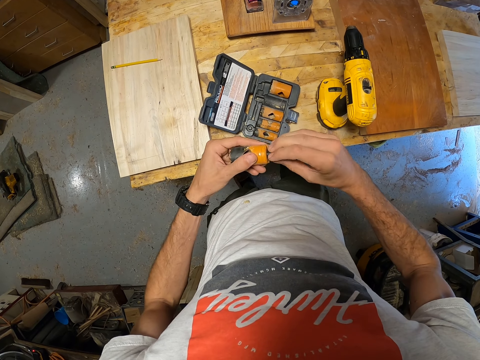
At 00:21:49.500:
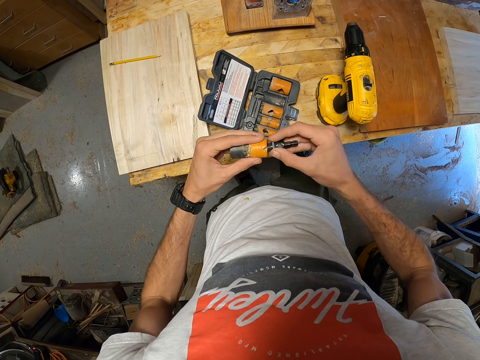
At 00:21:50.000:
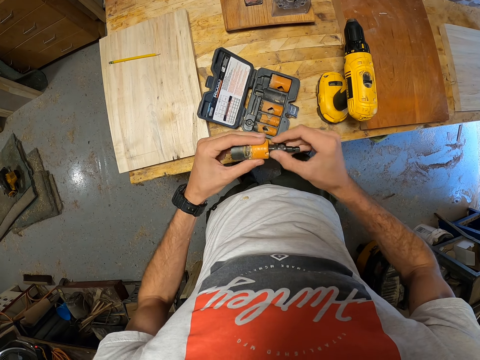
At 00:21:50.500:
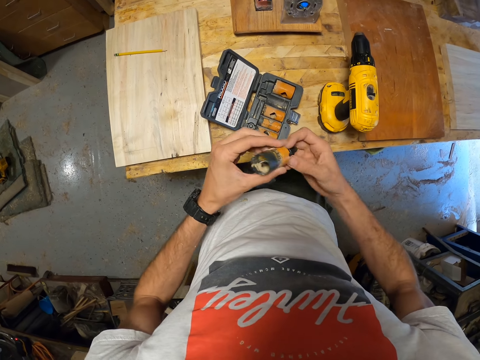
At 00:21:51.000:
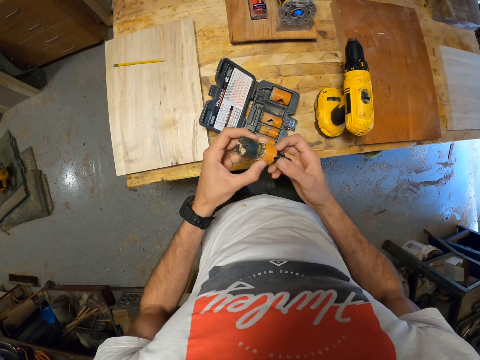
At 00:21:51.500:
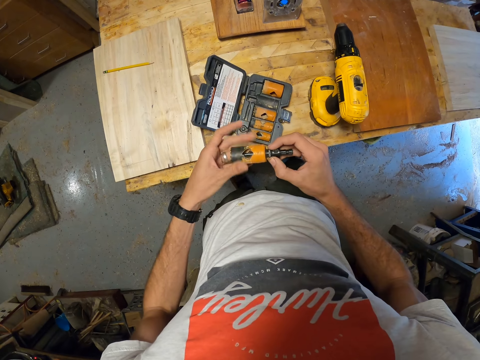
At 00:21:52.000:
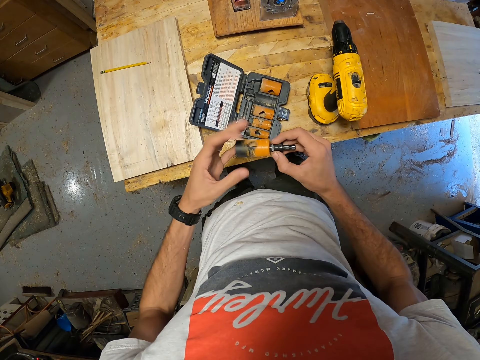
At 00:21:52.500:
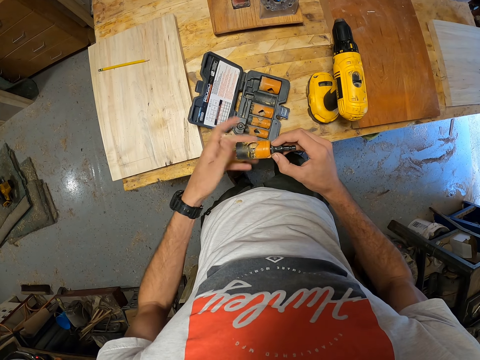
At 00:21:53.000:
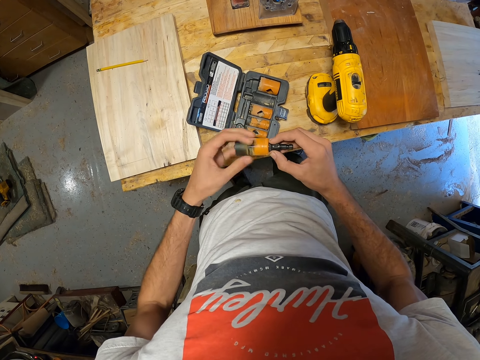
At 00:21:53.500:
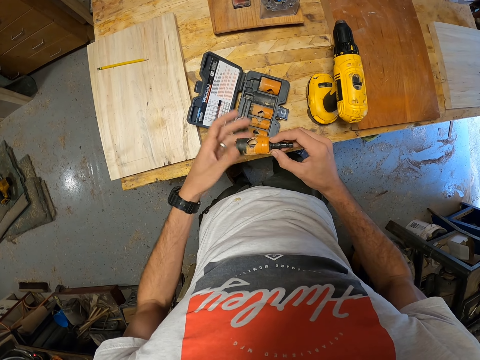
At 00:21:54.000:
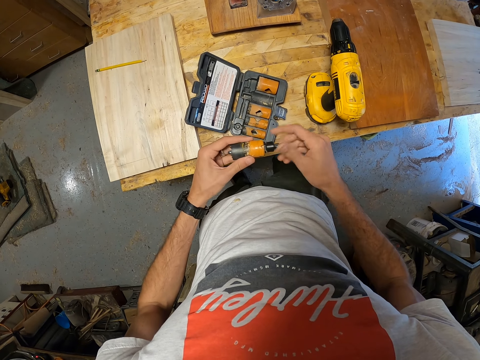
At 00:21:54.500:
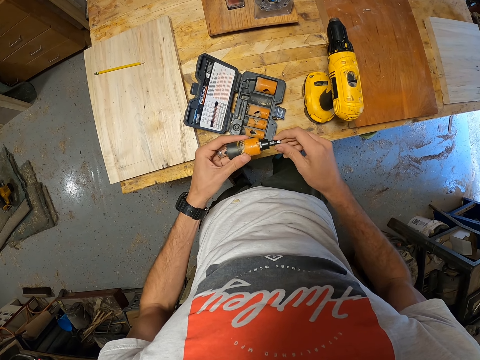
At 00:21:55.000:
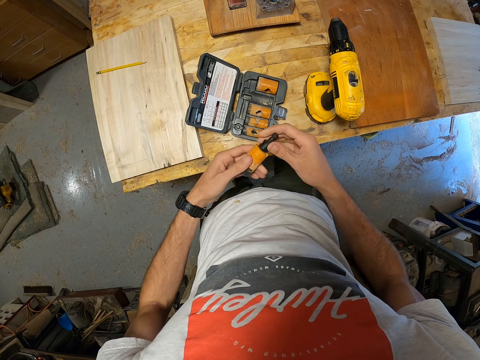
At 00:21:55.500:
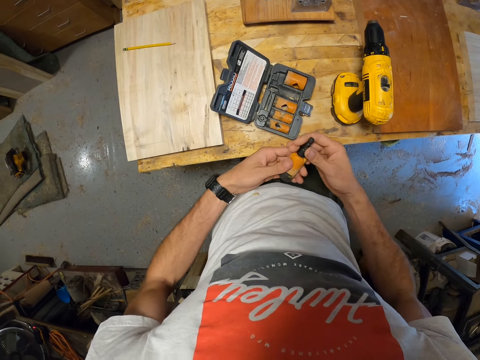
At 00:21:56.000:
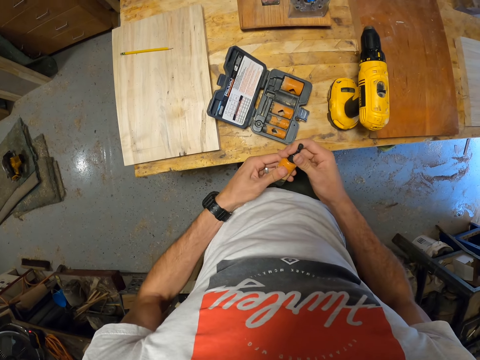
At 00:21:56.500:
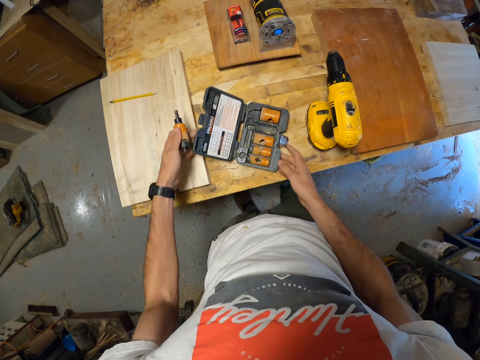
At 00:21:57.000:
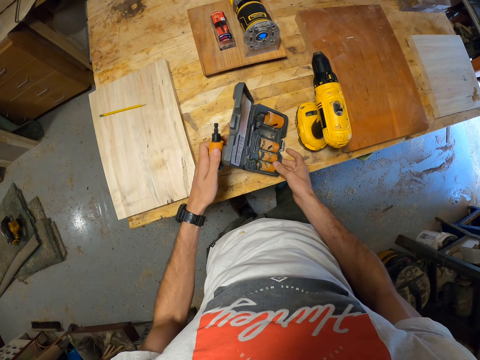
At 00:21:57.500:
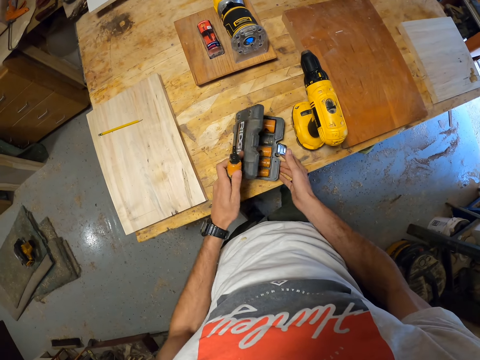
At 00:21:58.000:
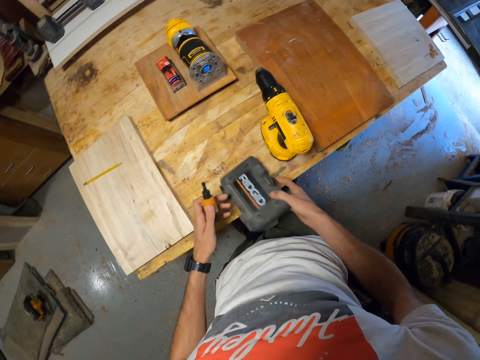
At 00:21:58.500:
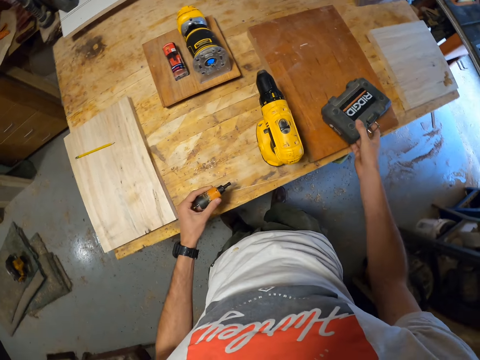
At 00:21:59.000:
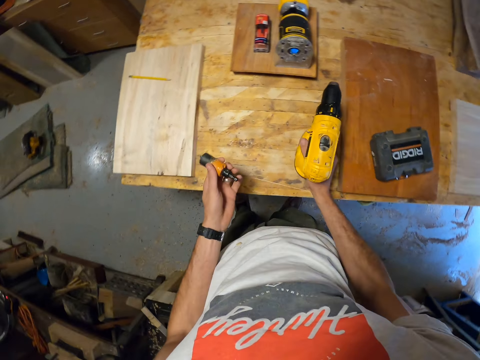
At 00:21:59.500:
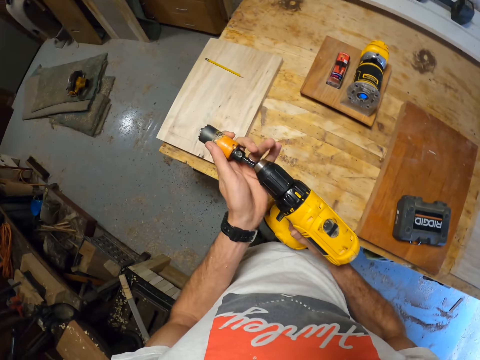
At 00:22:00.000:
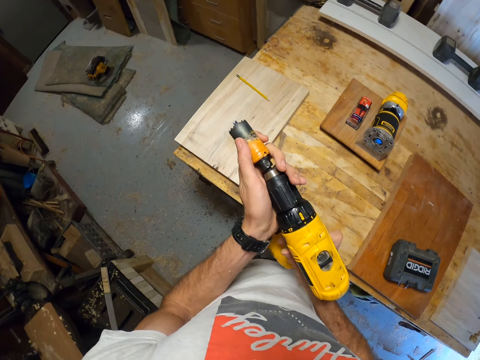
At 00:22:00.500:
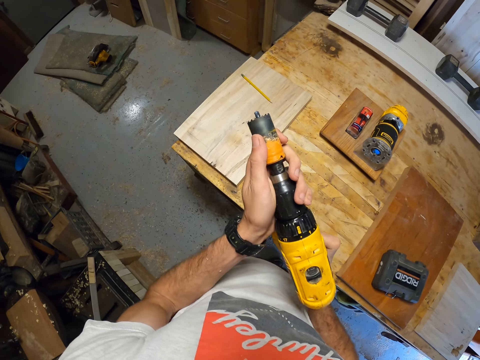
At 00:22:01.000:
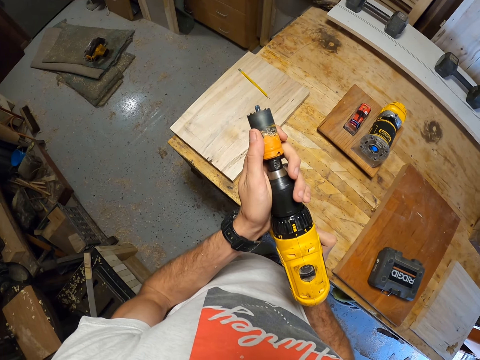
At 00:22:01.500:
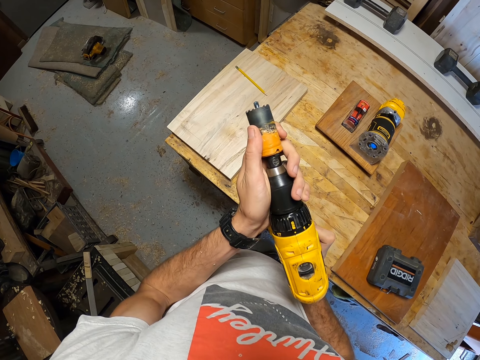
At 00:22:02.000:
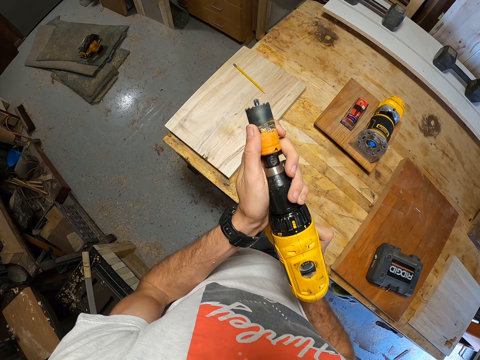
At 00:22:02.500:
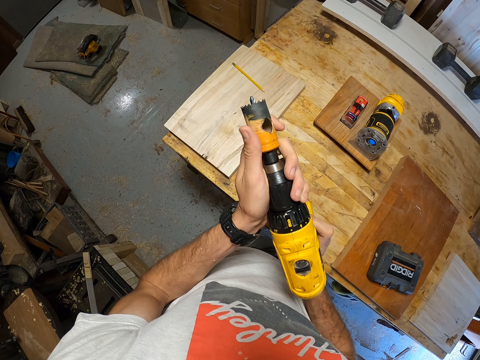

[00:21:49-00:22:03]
The camera wearer closes the pack on the workbench with his left hand. He picks the pack from the workbench with his right hand. He picks the drill bit. He drops the pack on the workbench with his right hand. He takes the cordless drill machine from the workbench with his right hand. He fixes the drill bit to the cordless drill machine in his right hand with his left hand. He tightens the drill bit to the cordless drill machine.

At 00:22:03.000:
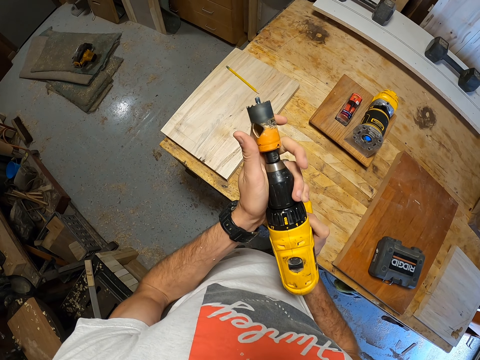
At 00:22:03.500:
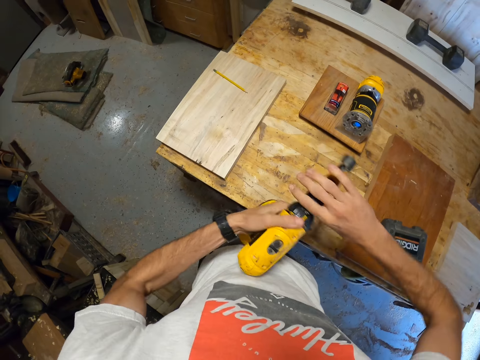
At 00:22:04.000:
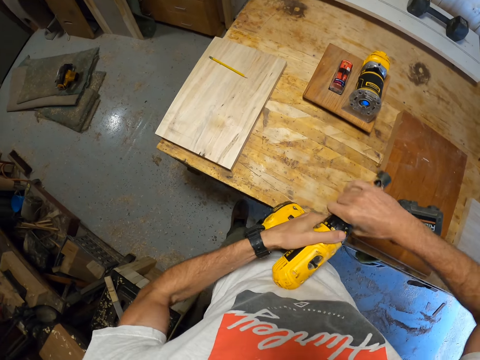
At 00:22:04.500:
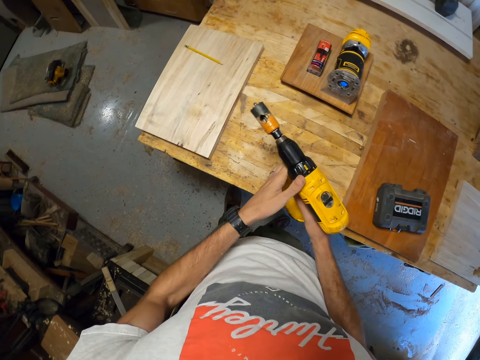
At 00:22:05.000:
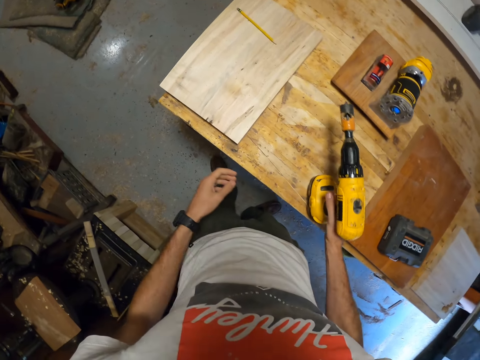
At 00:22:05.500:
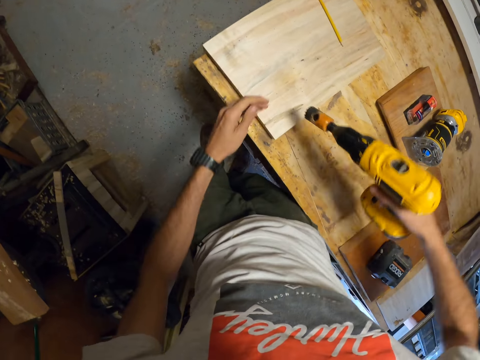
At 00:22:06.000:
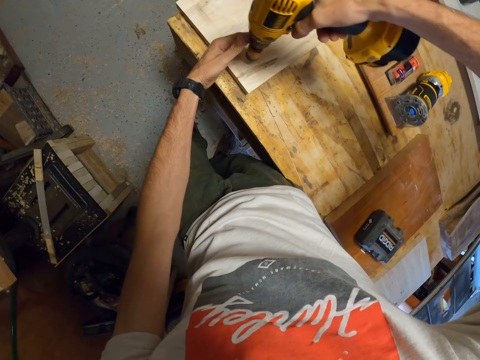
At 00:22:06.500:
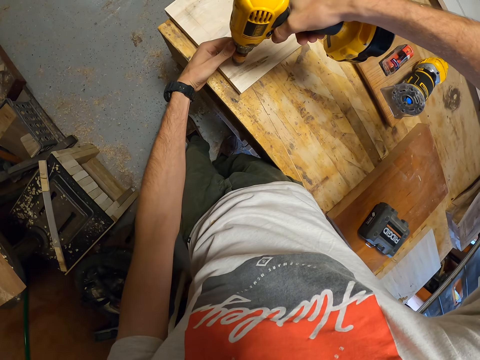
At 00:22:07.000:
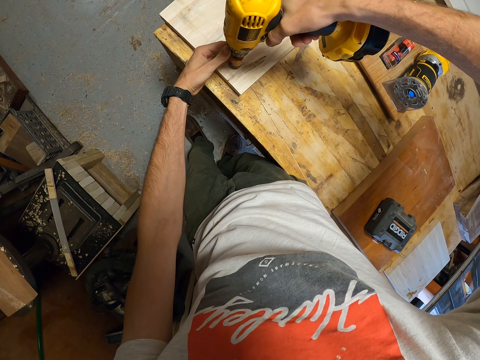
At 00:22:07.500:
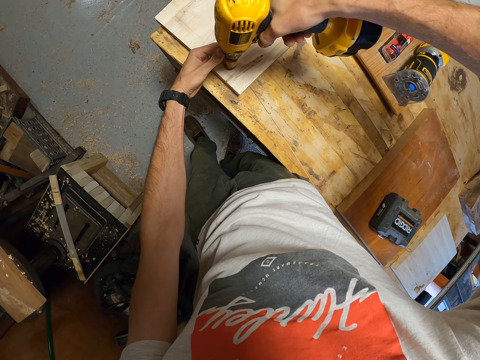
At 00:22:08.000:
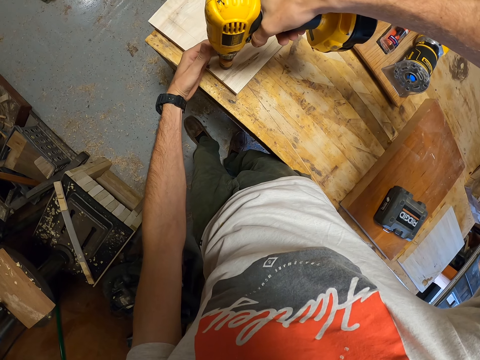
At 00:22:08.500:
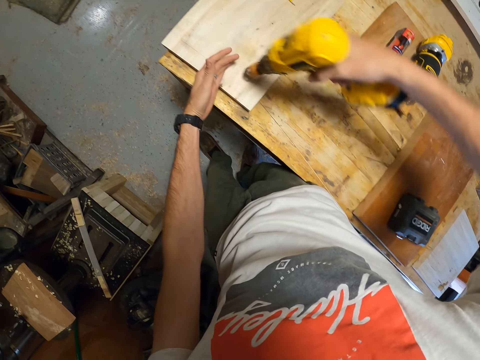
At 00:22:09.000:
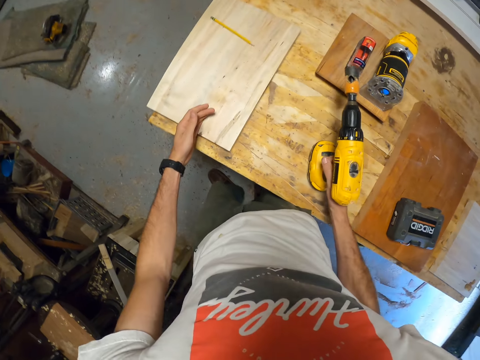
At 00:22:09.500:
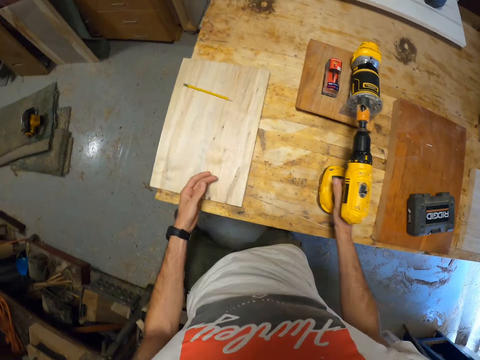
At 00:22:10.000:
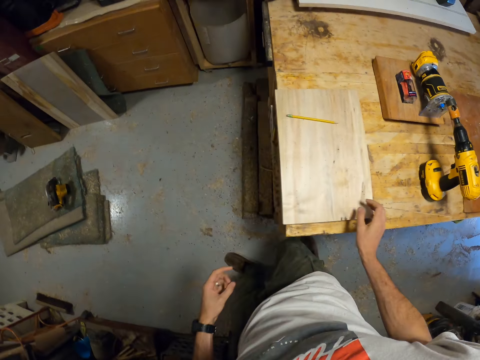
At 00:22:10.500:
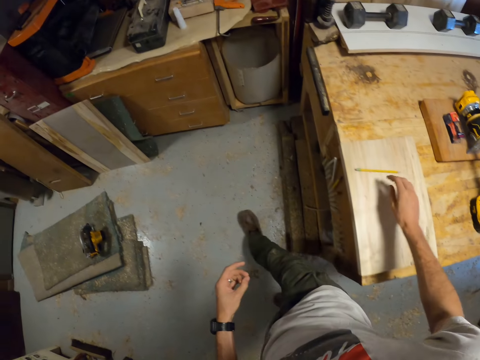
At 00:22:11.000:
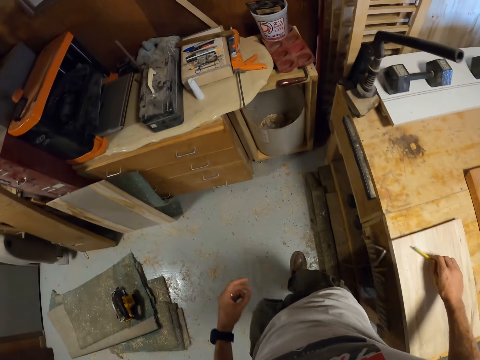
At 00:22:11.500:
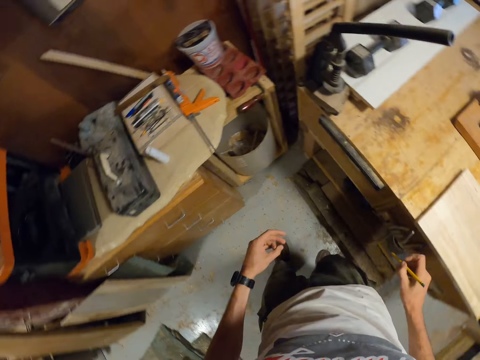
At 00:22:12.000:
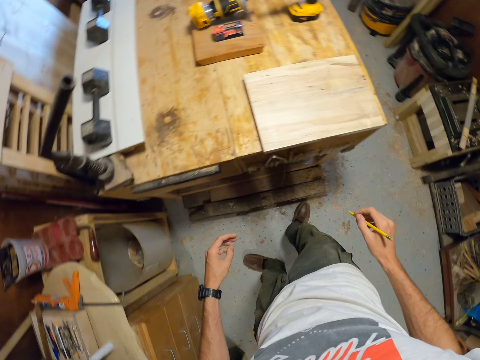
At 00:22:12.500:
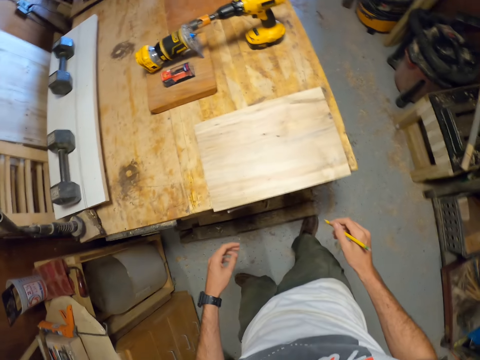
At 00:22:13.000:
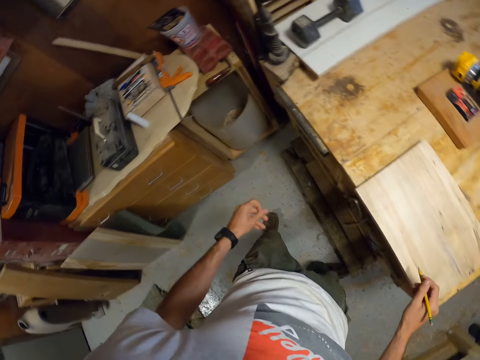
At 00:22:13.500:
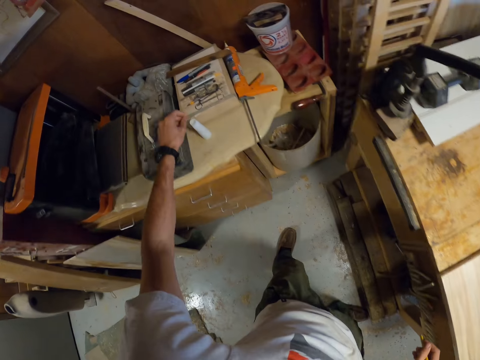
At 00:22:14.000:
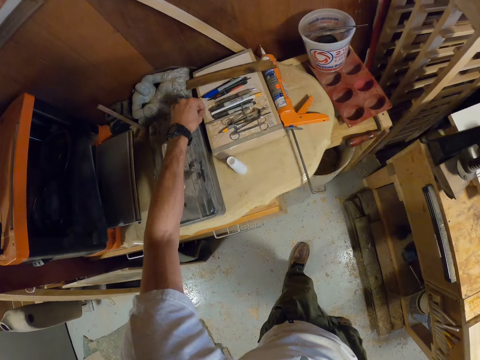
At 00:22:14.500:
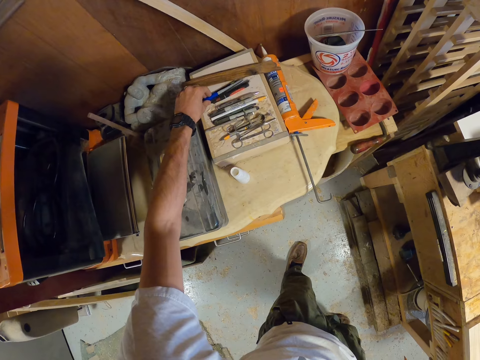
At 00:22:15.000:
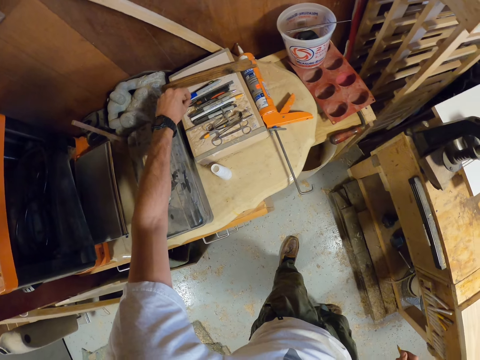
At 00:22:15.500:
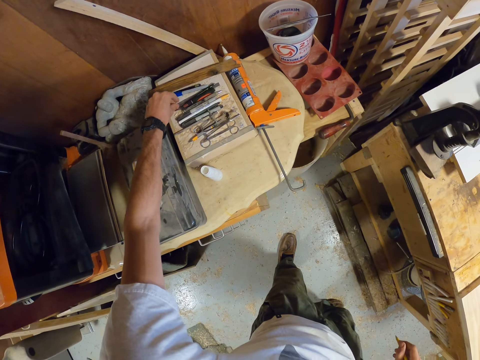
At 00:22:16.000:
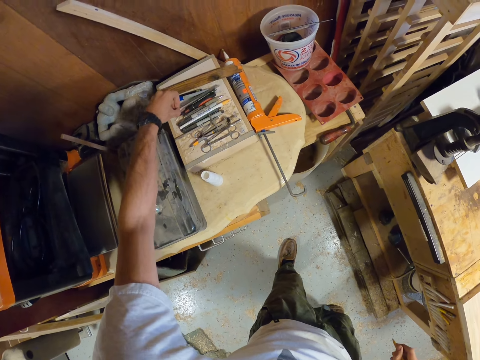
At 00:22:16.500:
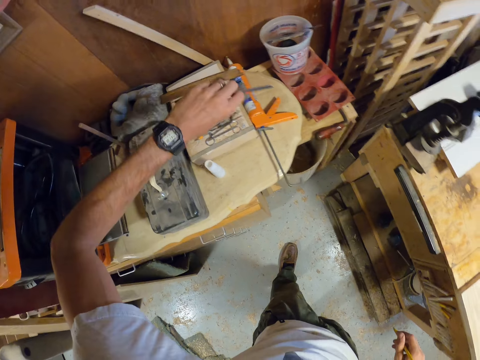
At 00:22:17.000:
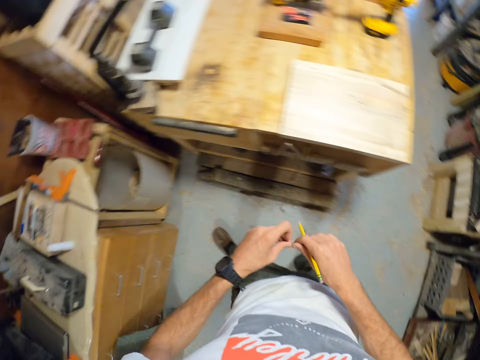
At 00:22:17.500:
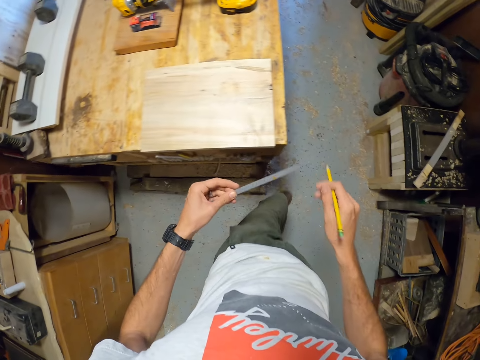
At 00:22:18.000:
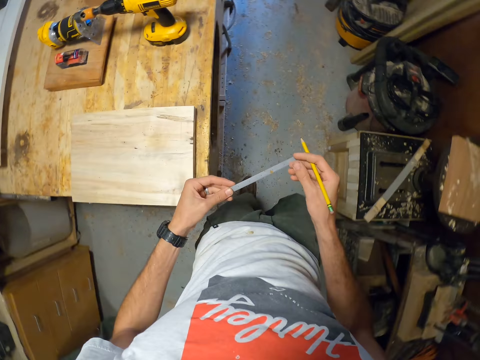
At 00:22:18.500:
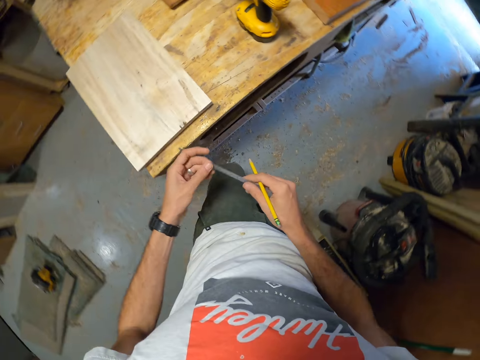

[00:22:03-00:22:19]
The camera wearer tightens the drill bit to the cordless drill machine with his right hand. He drops the cordless drill machine on the workbench with his right hand. He picks the cordless drill machine on the workbench with his right hand. He tests the drill on the board. He places the cordless drill machine on the other piece of wood on the workbench with his right hand. He places the cordless drill machine in his right hand on the other piece of wood on the workbench. He drops the cordless drill machine on the workbench with his right hand. He walks around. He picks the pencil on the other piece of wood on the workbench. He picks the metal ruler from the marking tools on the table with his left hand. He passes the metal ruler in his left hand to his right hand.
